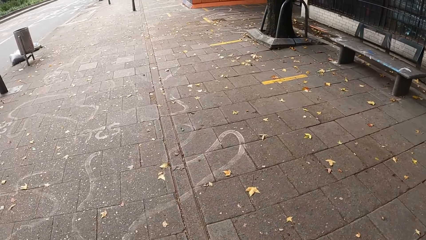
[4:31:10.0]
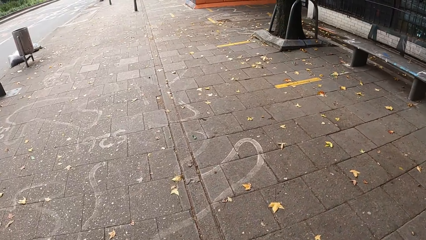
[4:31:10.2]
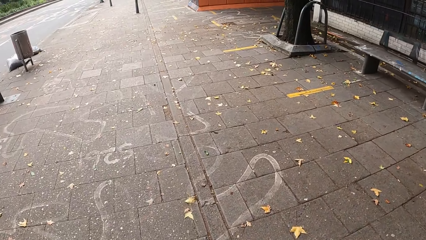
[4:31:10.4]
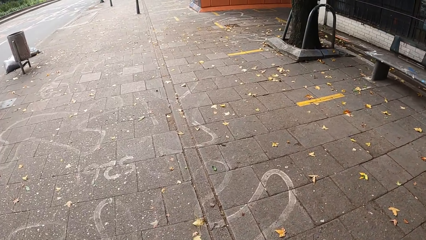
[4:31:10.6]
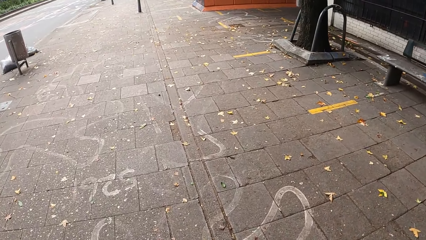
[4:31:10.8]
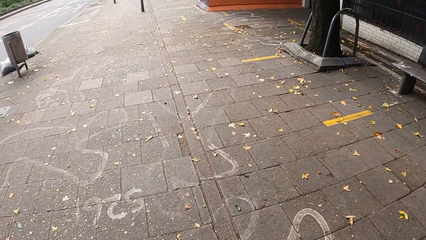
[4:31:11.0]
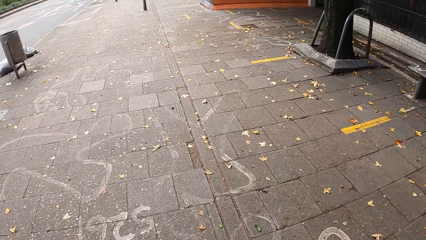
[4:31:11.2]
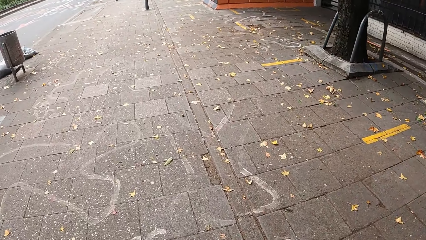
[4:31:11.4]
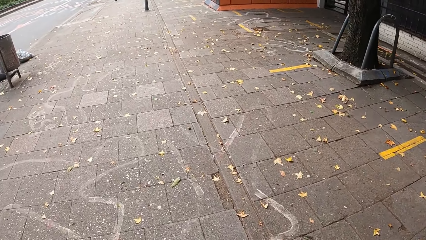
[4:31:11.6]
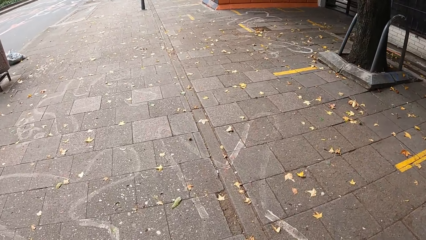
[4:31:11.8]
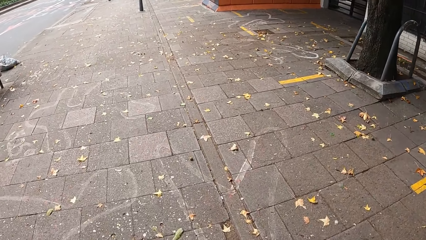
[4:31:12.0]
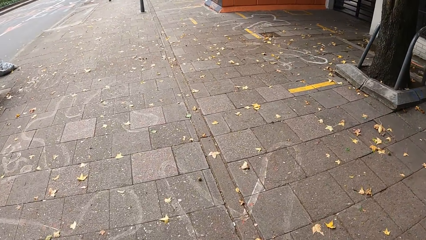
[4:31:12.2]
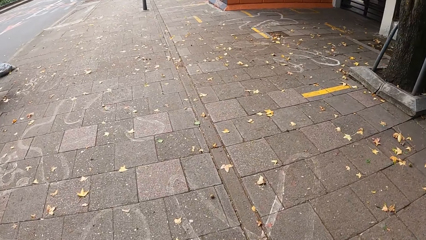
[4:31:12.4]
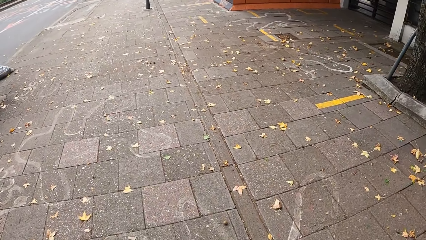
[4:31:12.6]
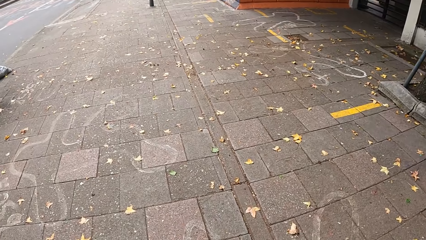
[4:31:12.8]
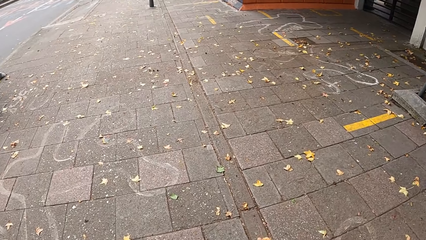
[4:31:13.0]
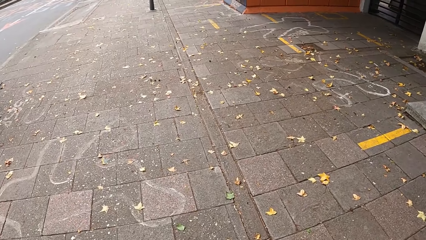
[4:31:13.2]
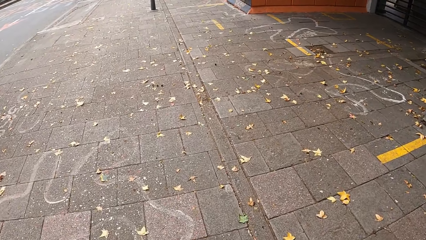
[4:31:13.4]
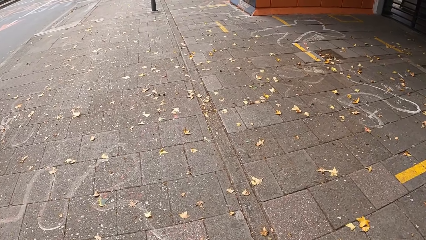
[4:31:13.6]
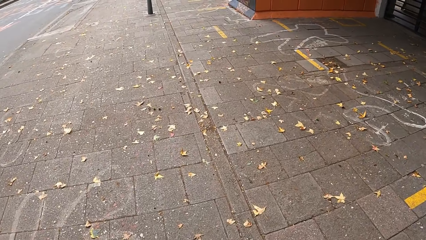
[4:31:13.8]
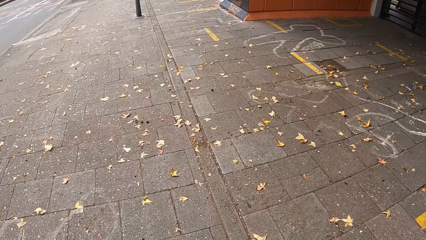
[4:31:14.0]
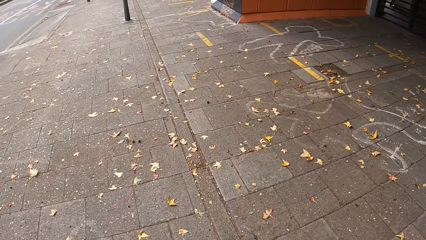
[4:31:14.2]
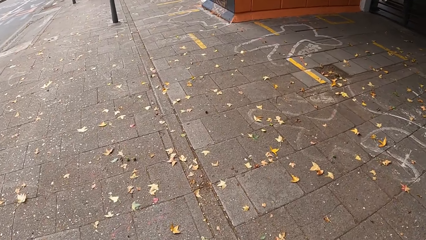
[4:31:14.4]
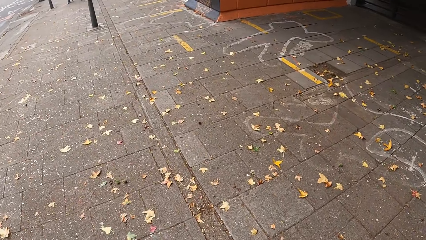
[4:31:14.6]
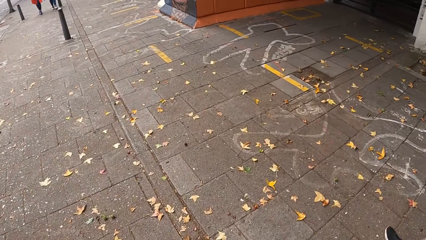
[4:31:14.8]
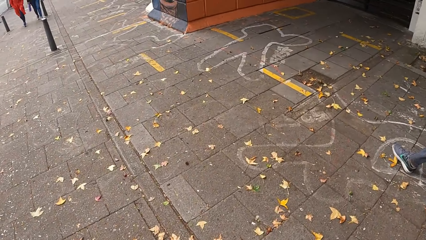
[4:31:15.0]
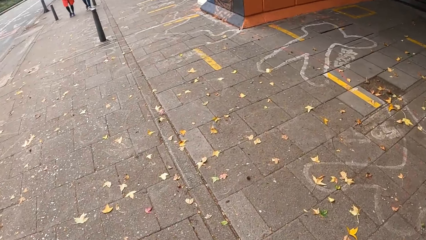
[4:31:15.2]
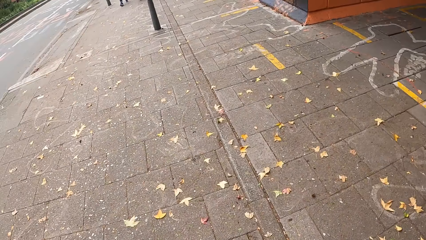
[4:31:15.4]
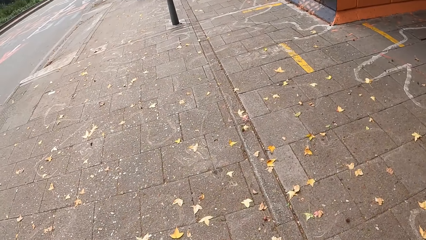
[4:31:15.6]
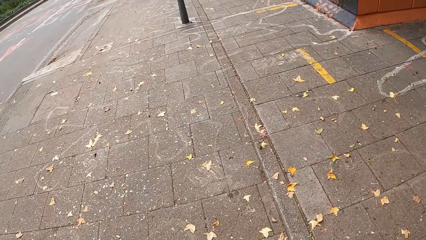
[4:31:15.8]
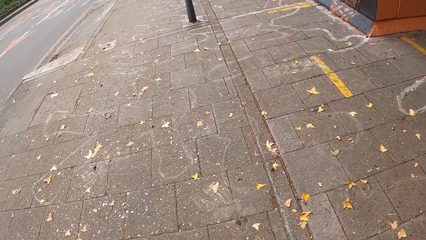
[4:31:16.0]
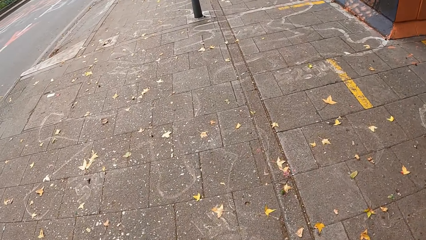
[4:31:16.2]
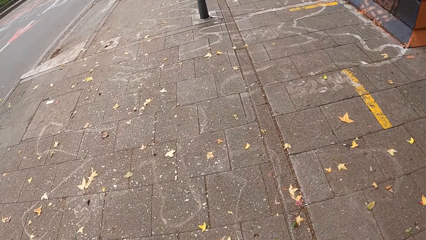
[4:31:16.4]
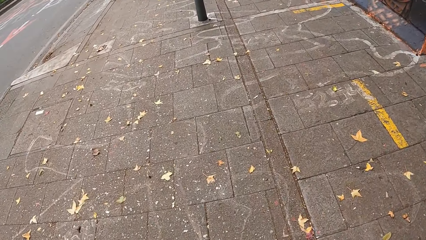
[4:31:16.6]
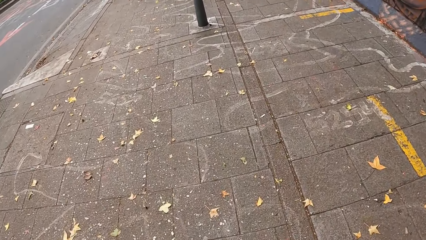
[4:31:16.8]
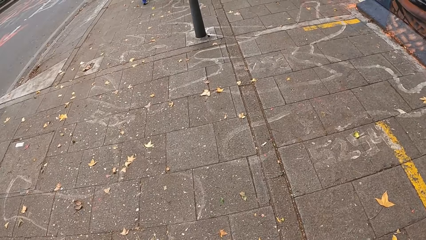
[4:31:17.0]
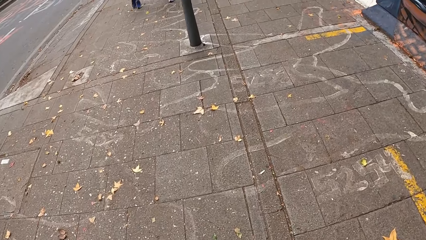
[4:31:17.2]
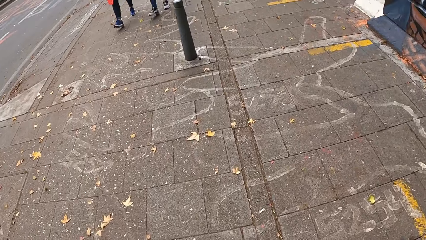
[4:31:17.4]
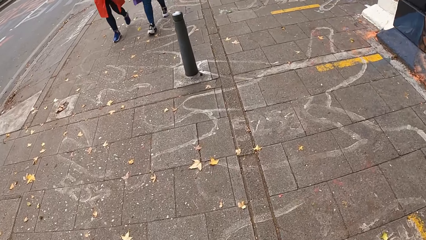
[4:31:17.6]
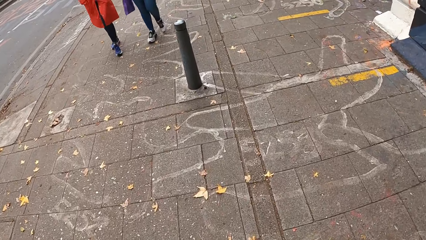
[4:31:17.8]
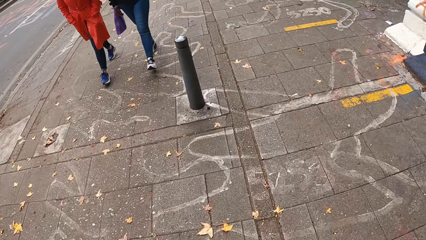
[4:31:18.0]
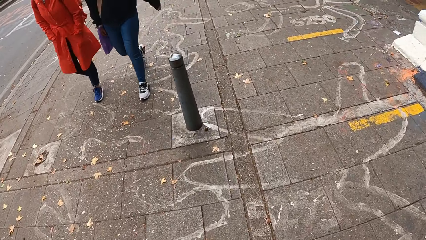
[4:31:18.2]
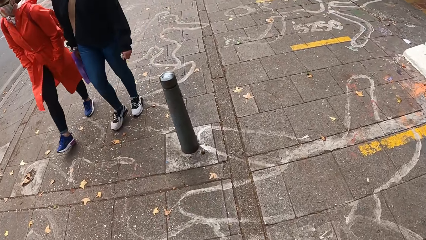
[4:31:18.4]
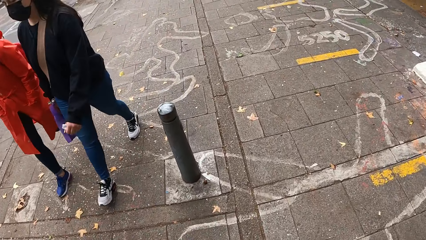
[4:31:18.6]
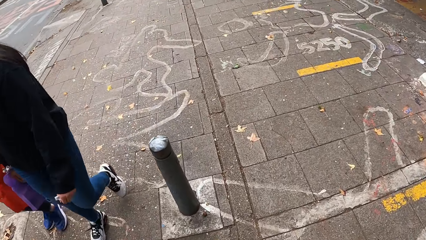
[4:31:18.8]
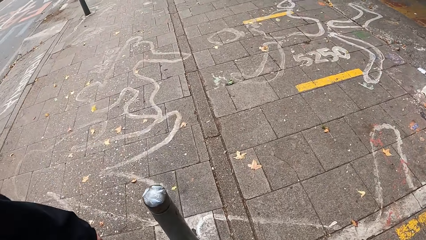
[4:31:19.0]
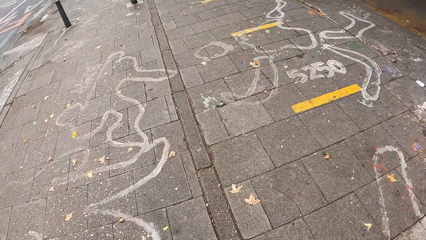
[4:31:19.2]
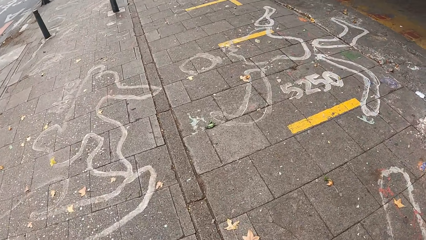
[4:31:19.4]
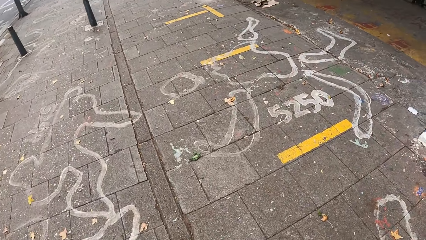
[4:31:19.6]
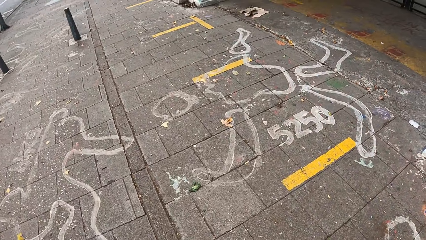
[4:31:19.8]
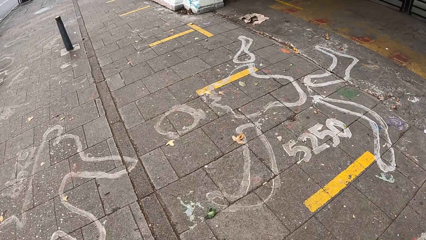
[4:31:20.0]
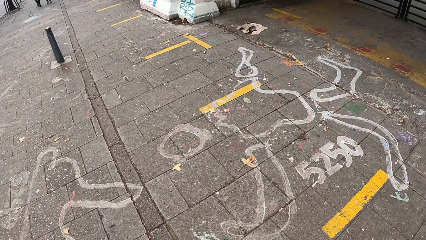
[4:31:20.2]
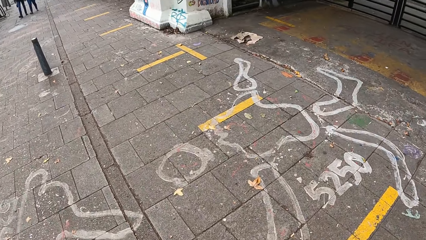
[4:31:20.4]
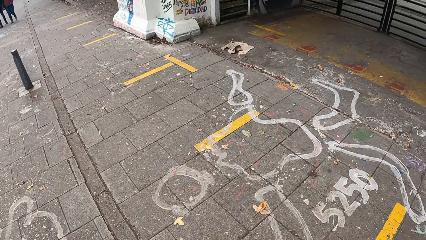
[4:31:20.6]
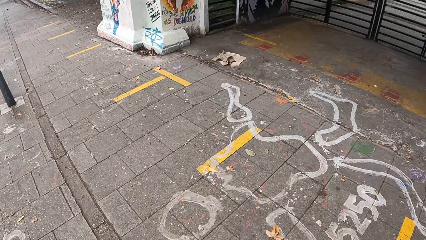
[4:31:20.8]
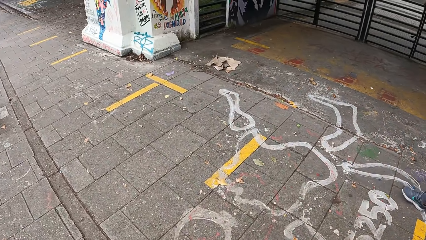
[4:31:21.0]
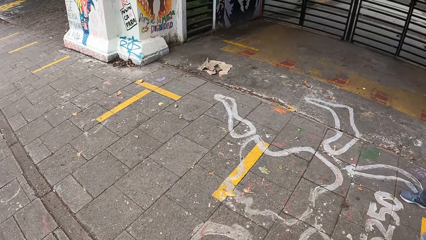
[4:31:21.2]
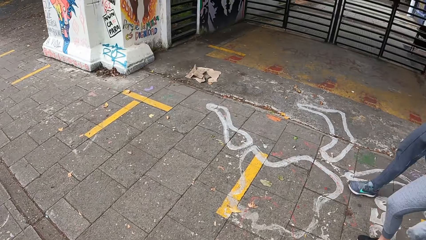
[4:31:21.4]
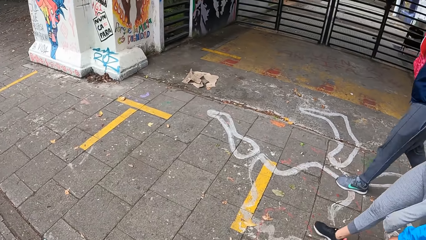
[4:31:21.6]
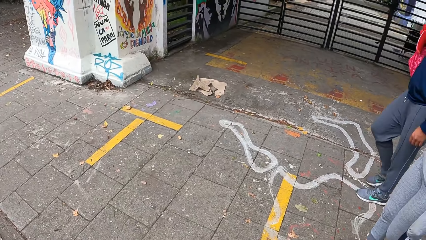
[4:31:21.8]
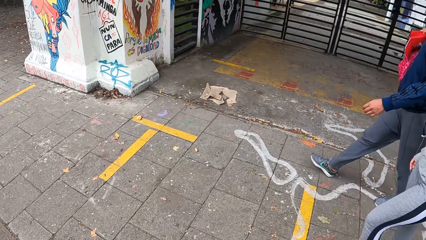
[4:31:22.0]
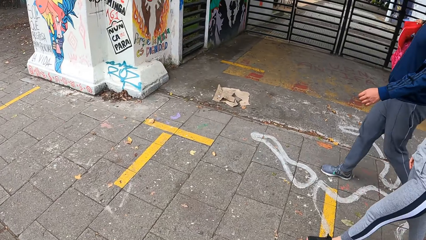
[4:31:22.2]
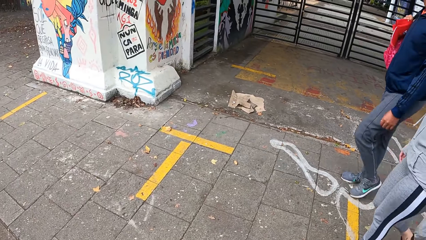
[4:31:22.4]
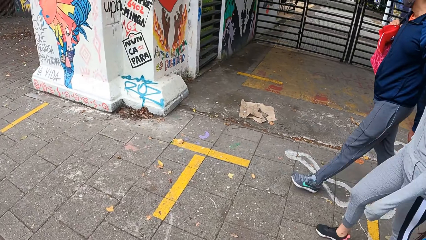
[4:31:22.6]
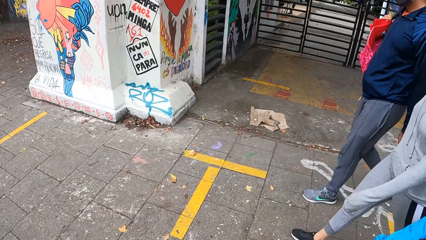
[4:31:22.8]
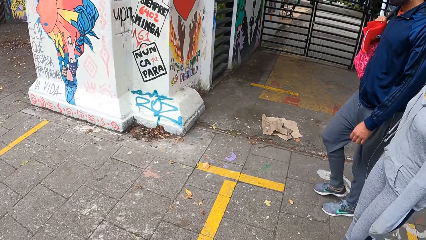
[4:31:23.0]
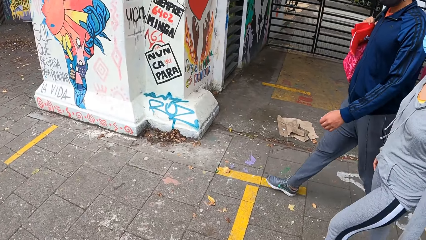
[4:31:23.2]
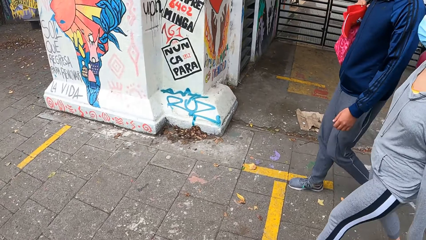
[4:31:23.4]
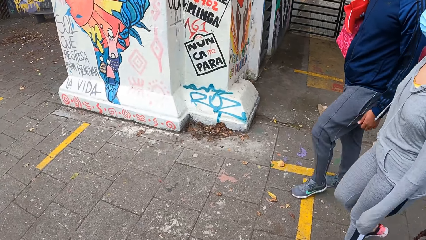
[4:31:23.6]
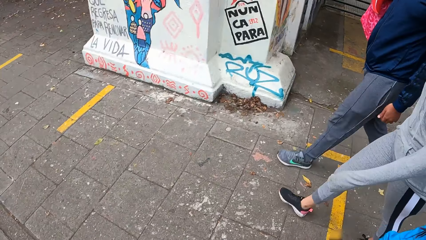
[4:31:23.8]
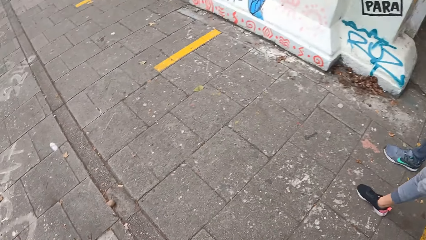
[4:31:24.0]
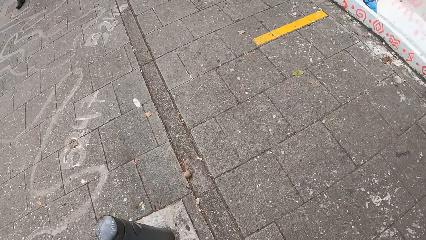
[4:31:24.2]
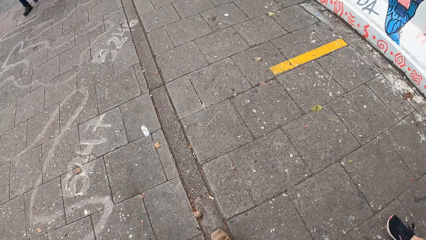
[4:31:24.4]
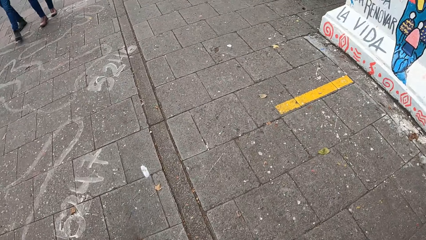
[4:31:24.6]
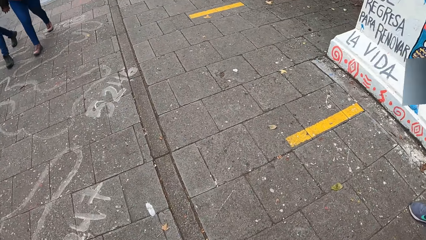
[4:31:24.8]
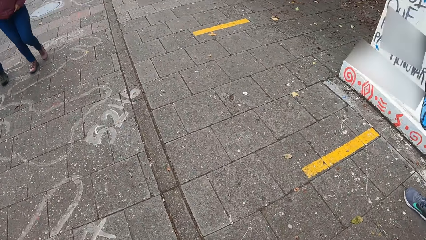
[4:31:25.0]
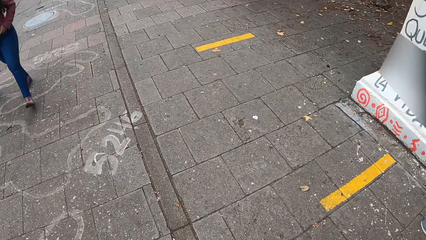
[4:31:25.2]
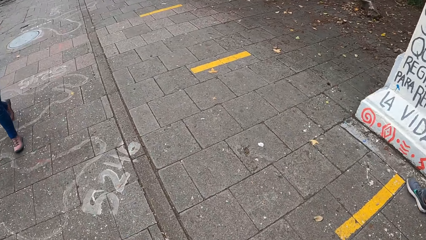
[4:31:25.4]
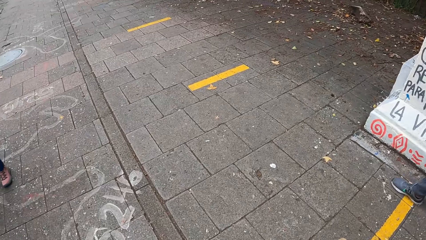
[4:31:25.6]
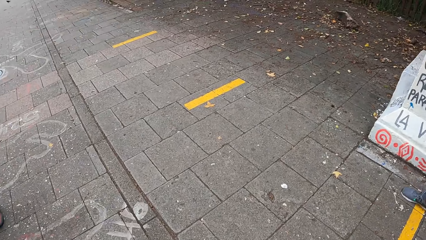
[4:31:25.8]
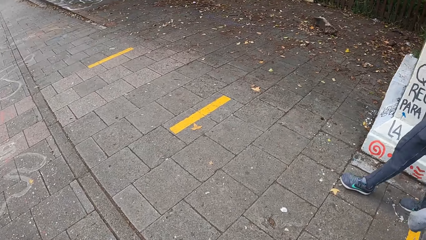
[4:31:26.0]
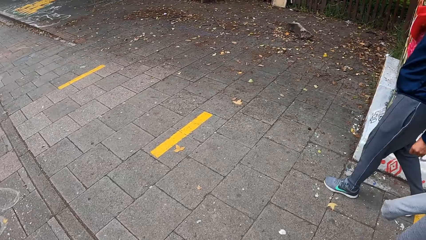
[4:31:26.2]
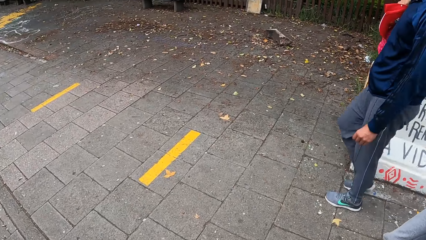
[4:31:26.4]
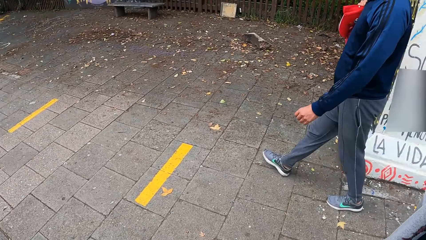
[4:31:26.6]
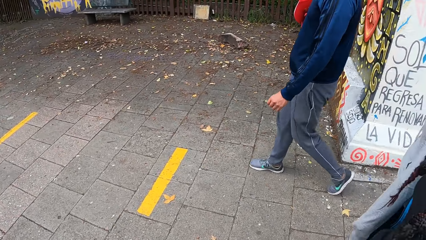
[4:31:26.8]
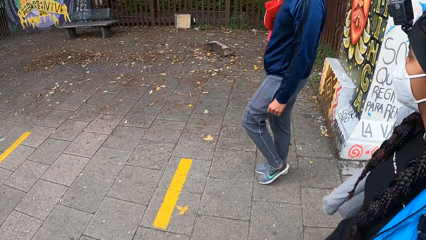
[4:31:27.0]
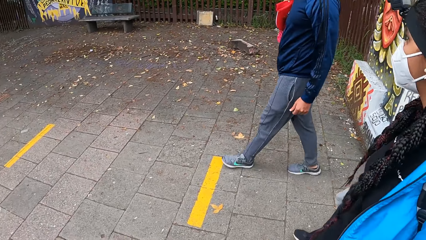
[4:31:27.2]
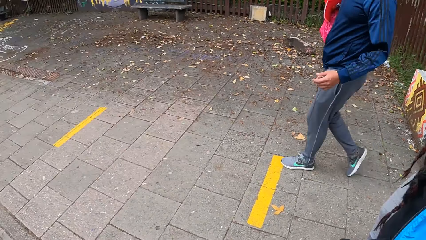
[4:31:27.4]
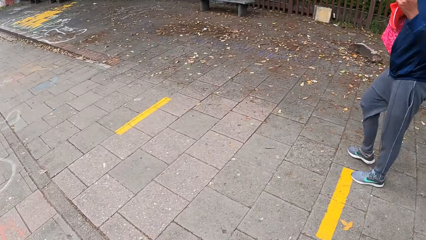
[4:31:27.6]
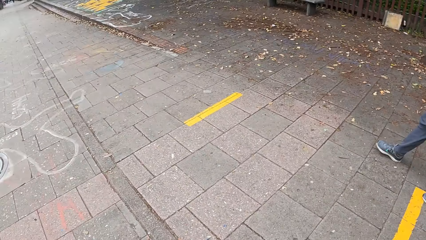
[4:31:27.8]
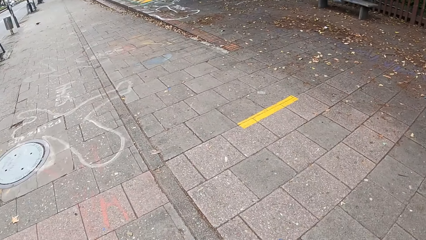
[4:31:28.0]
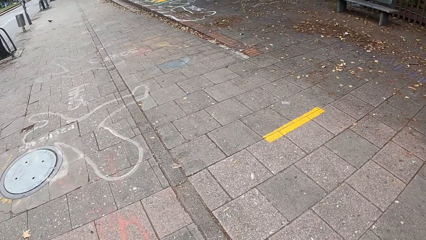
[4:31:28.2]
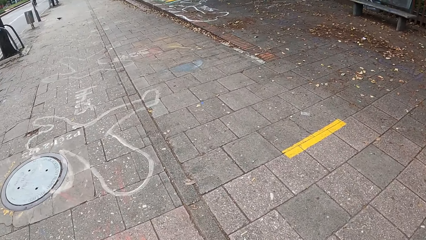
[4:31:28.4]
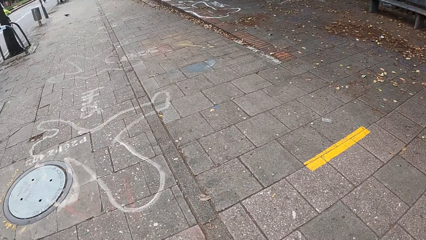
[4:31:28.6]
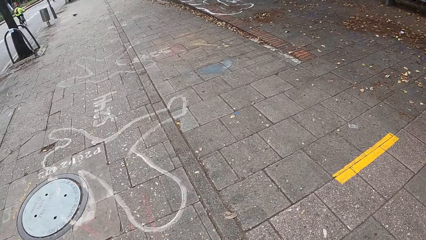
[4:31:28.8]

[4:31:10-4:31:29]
The camera wearer looks ahead. They walk forward. They look at the right. They look at the ground. A woman and another woman walk past the camera wearer. The camera wearer walks forward. They look at the right. They look at a man walking. They look at the ground. They look at the man walking.
